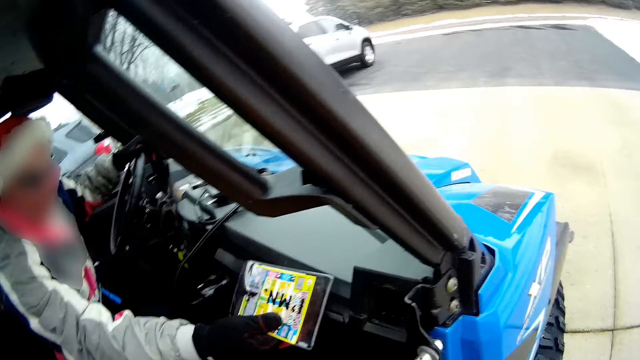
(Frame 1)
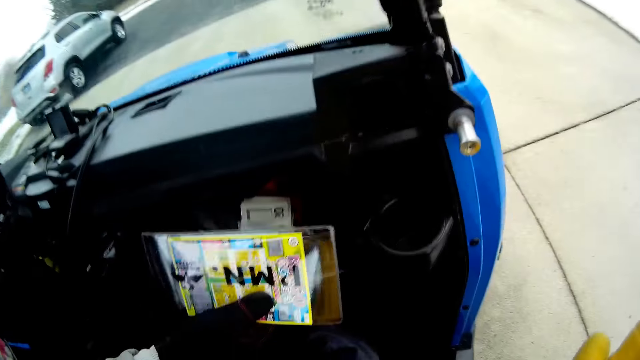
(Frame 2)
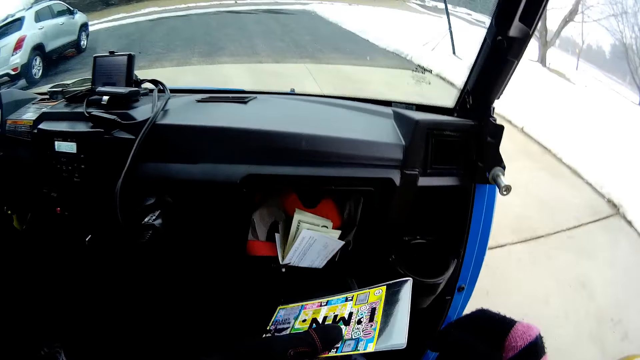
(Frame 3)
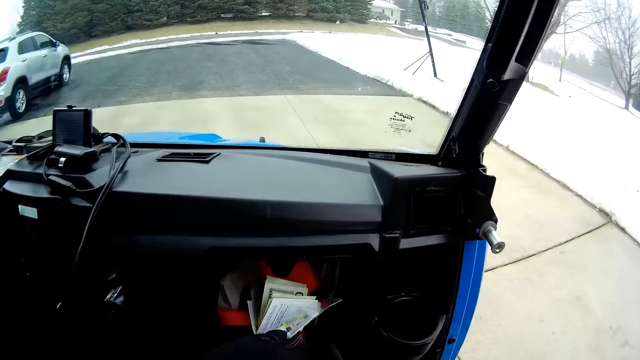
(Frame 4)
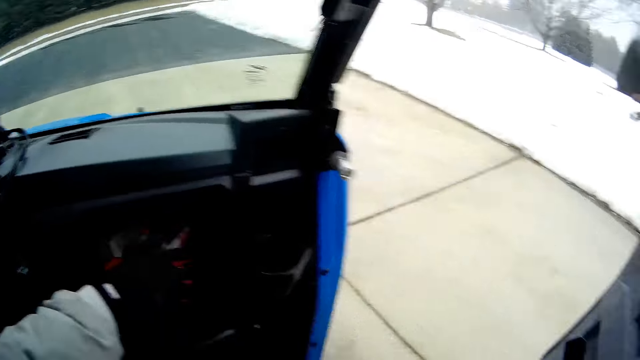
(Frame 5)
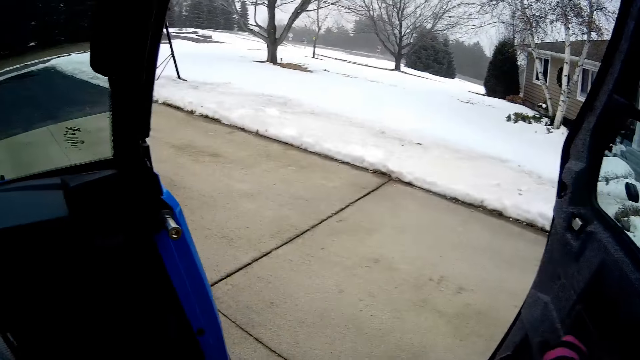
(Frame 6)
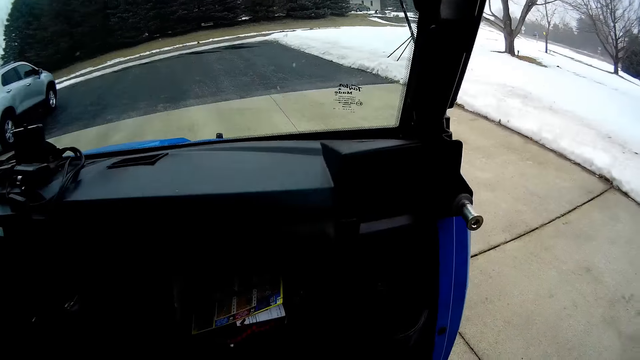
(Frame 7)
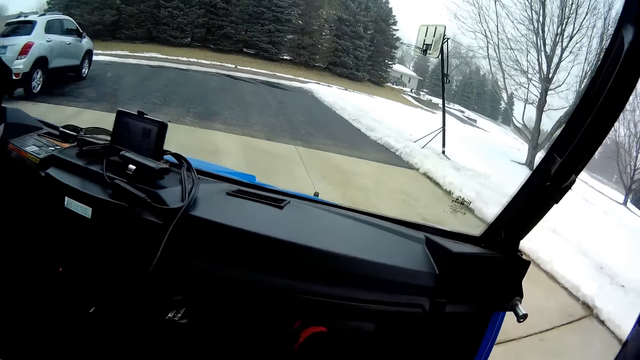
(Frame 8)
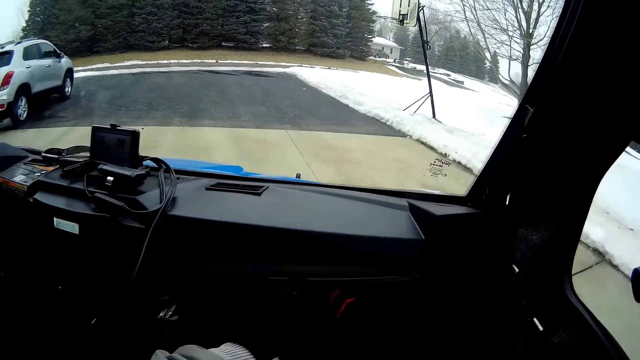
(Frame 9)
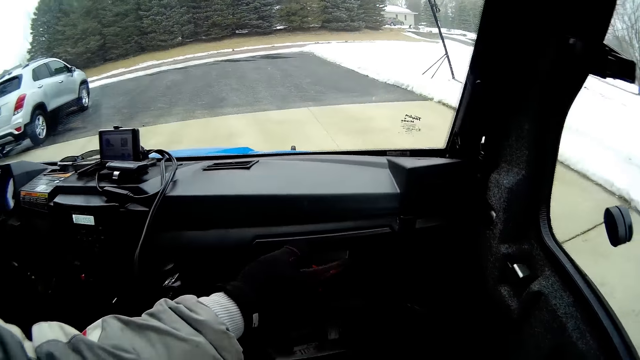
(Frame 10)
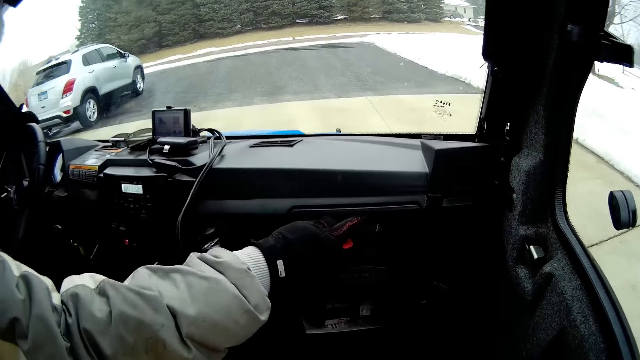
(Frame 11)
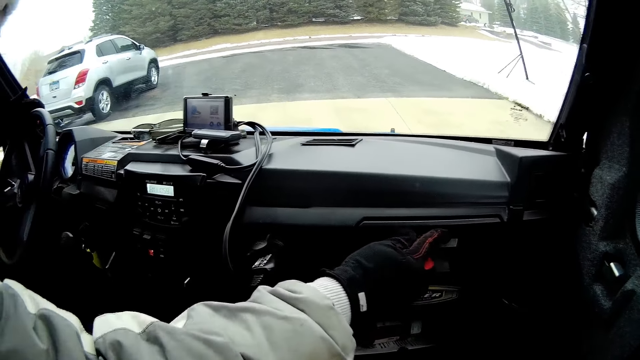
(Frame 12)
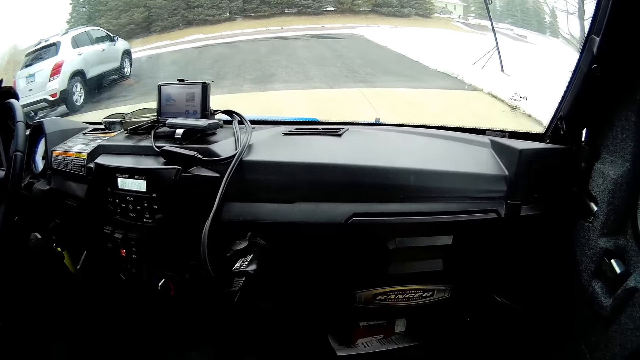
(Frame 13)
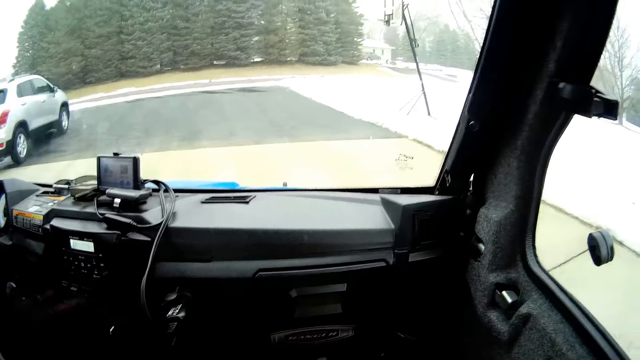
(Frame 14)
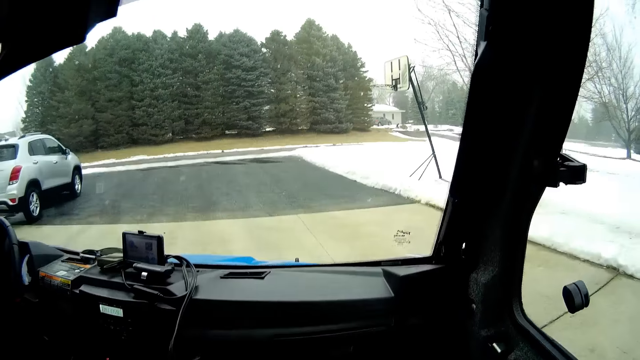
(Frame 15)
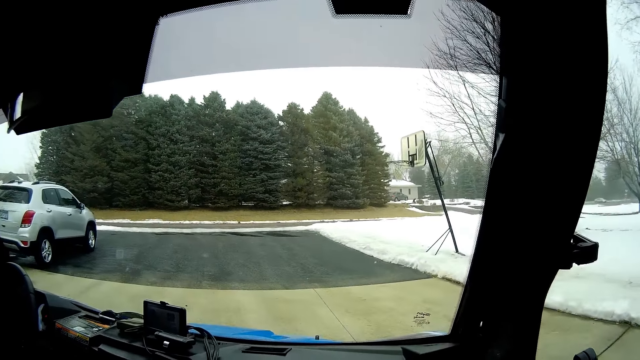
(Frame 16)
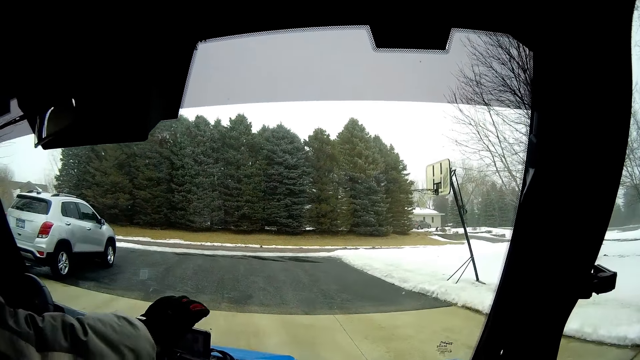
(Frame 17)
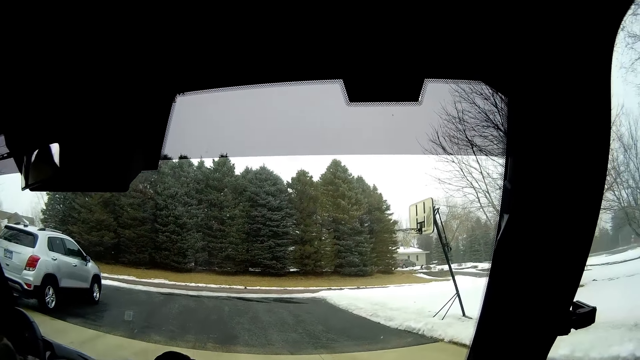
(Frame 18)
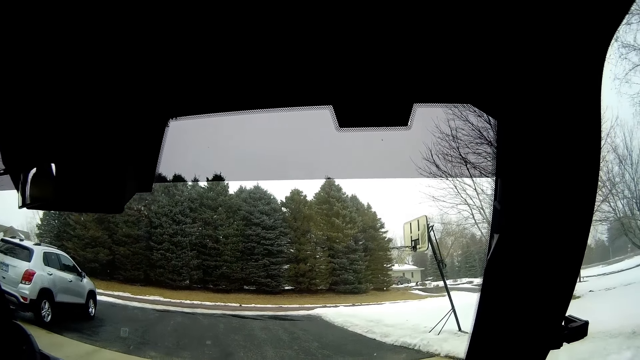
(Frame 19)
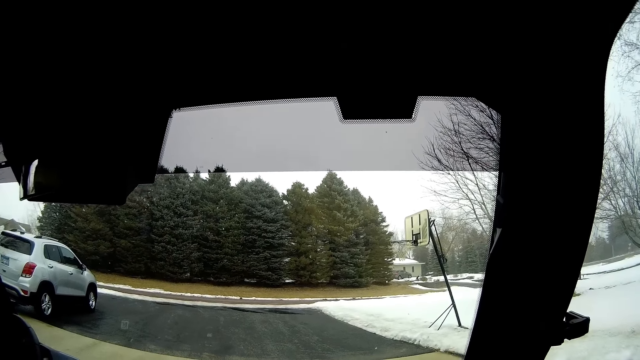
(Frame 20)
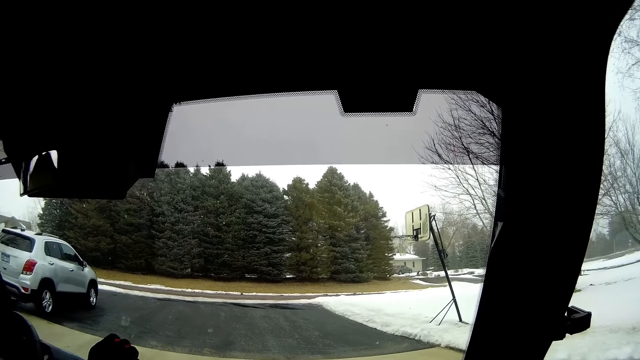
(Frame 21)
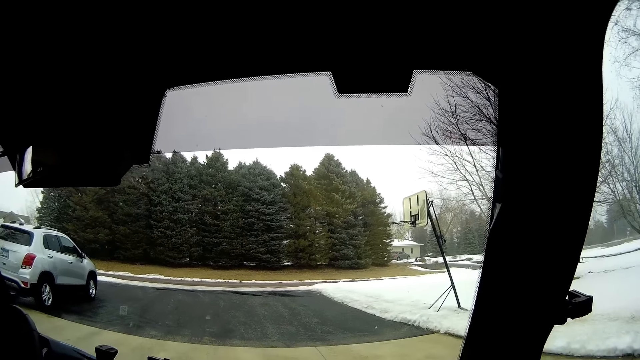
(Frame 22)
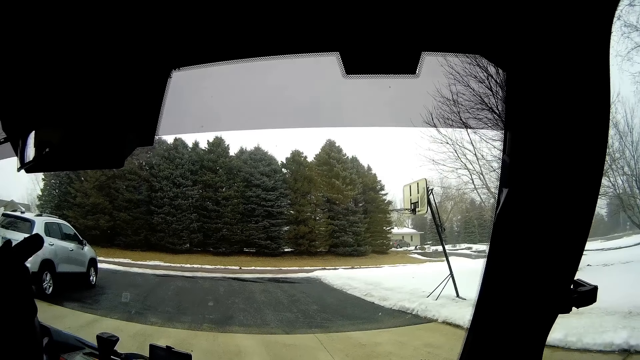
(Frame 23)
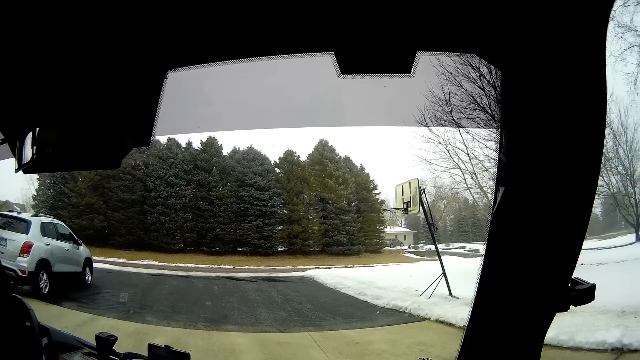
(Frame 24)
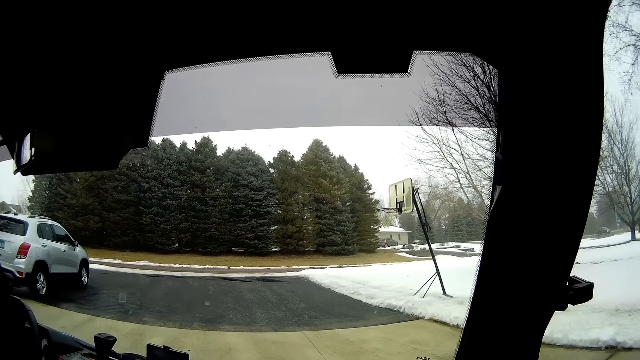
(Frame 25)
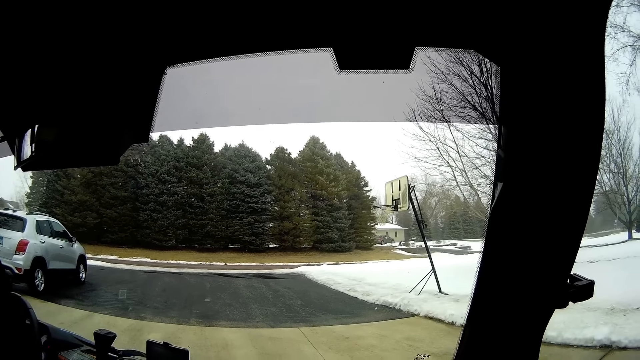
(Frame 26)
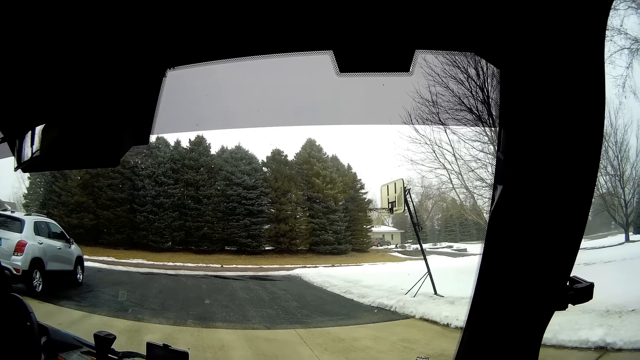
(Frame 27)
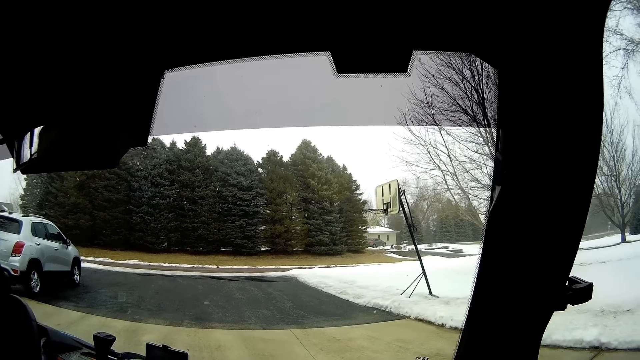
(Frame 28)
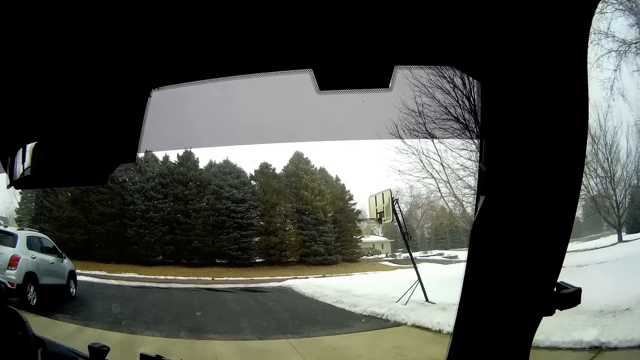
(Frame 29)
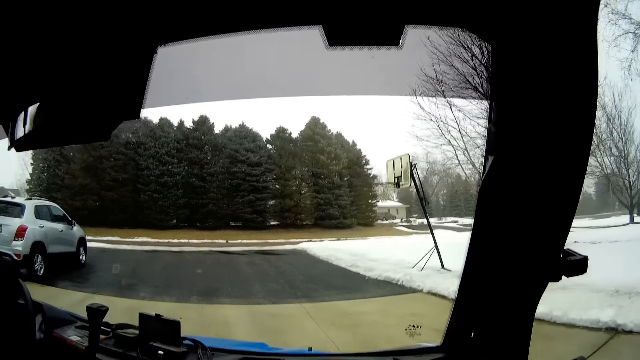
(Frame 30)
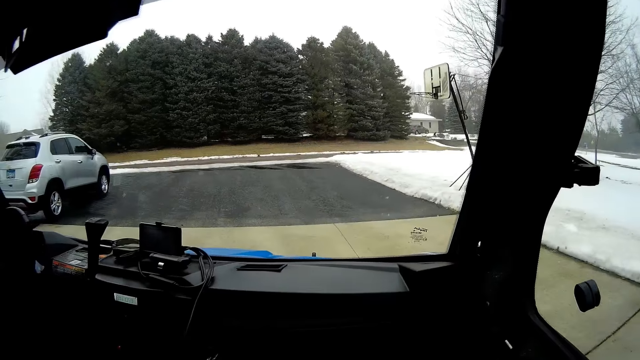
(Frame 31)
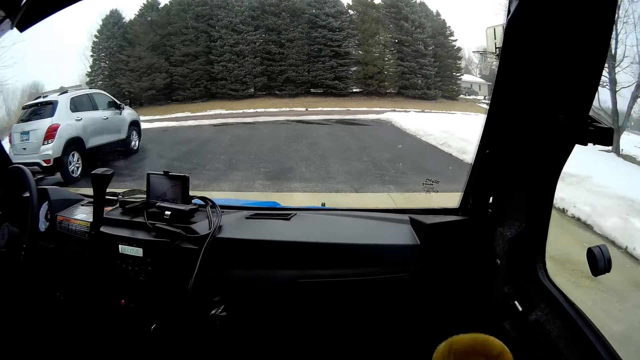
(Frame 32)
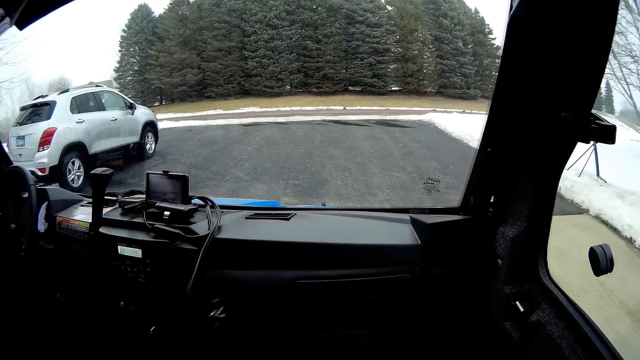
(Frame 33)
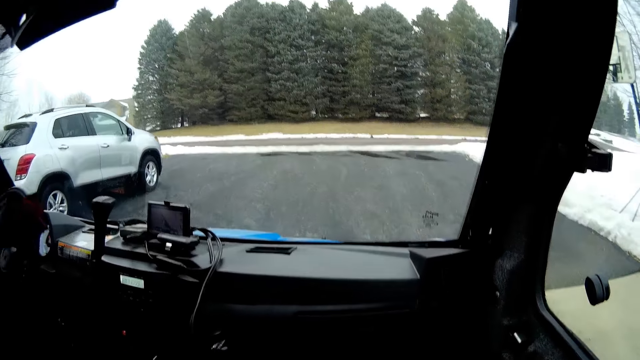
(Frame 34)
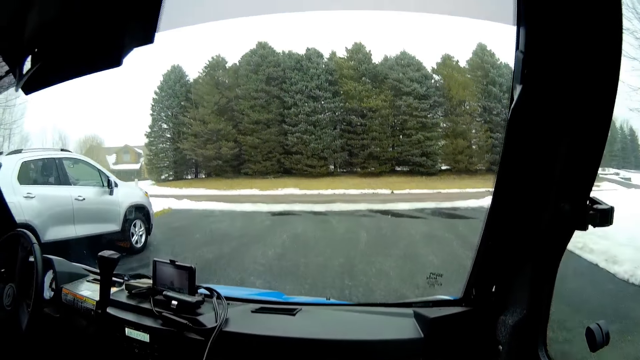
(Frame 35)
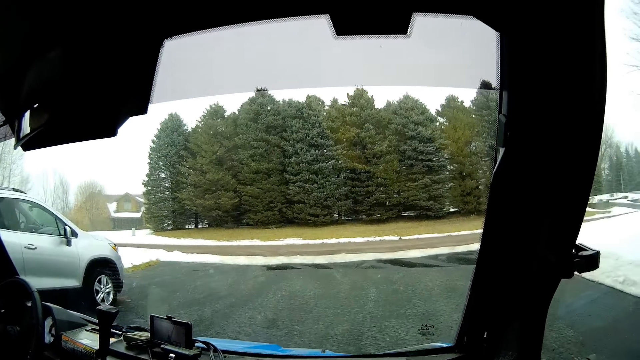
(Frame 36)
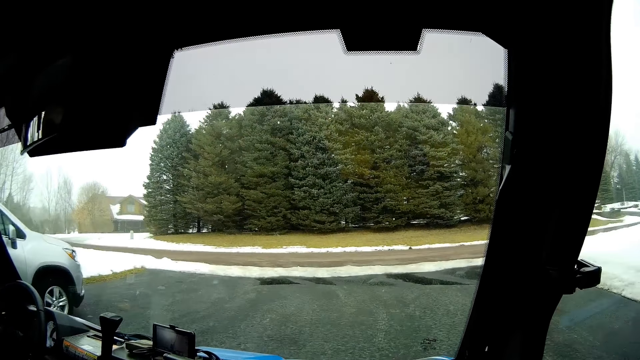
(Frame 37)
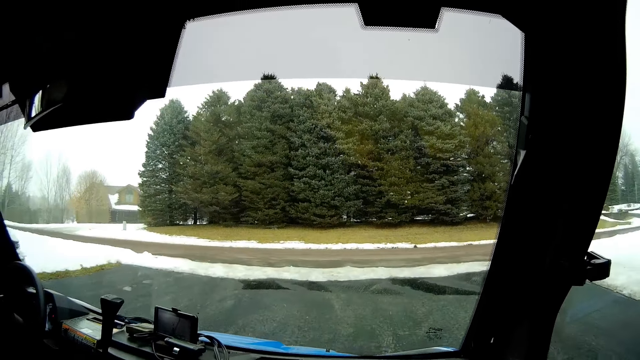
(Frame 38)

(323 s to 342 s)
The man holds the card in his right hand. The camera wearer enters the electric golf cart. The man opens a glove compartment in the electric golf cart with his right hand. The man puts the card into the glove compartment in the electric golf cart with his right hand. The man closes the glove compartment in the electric golf cart with his right hand. The camera wearer closes the electric golf cart door with his right hand. The man presses the glove compartment in the electric golf cart with his right hand. The man presses the glove compartment again. The man places his right hand on a monitor or signal indicator. The man gesticulates with his right hand. The man points with his right finger. The man drives towards a snow road with both hands.

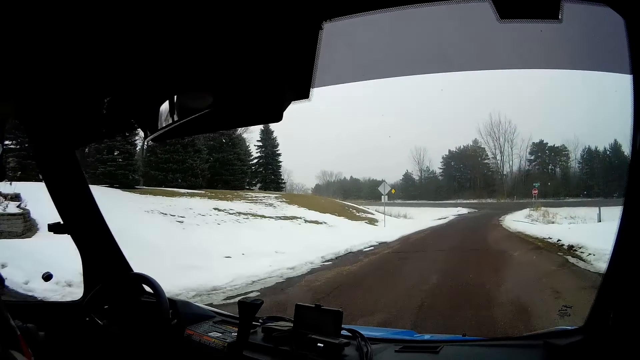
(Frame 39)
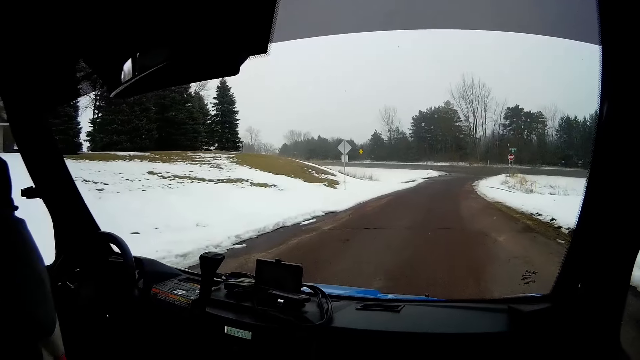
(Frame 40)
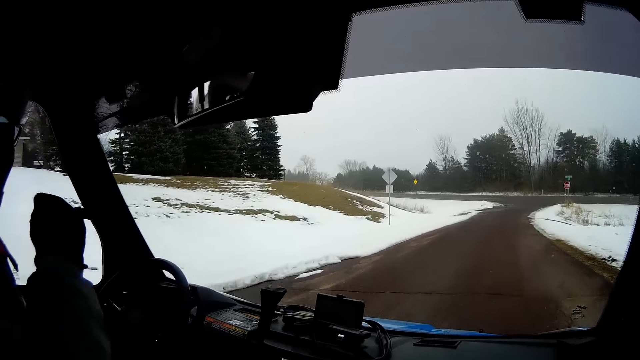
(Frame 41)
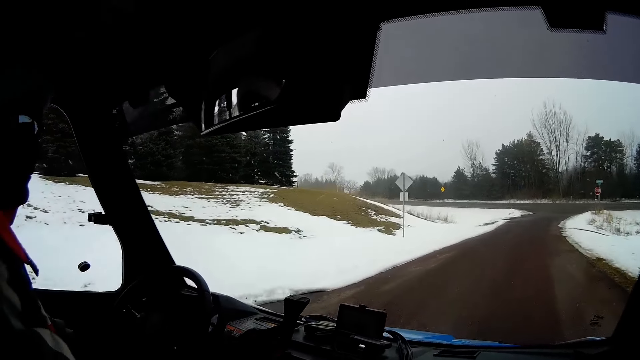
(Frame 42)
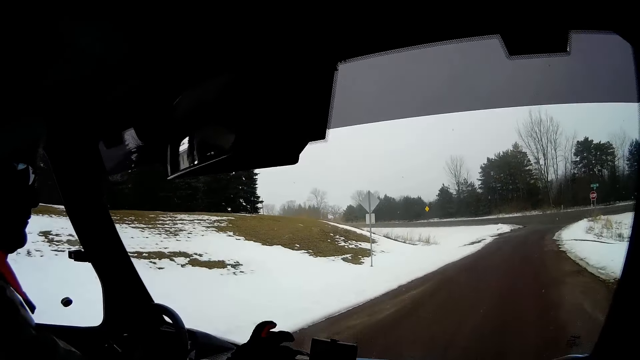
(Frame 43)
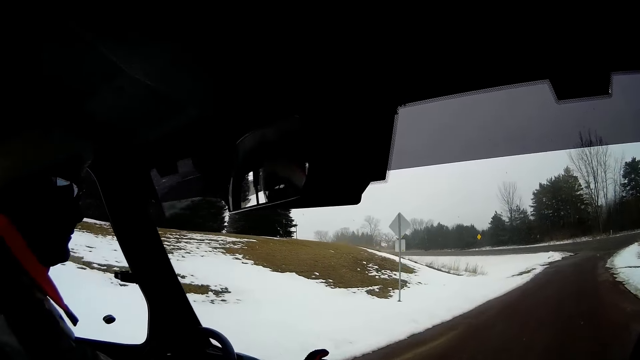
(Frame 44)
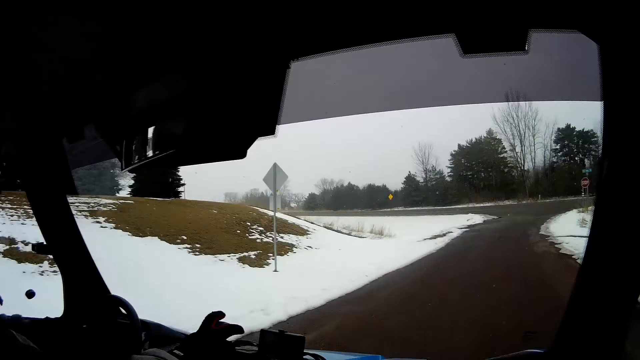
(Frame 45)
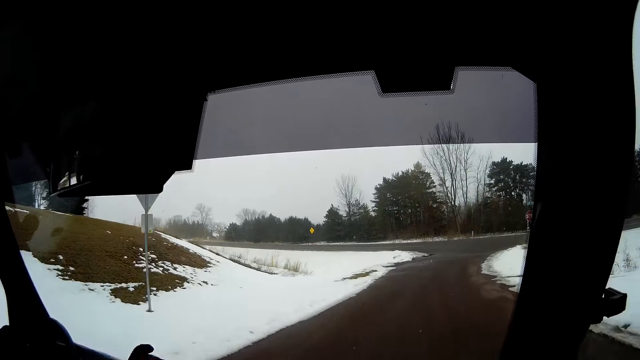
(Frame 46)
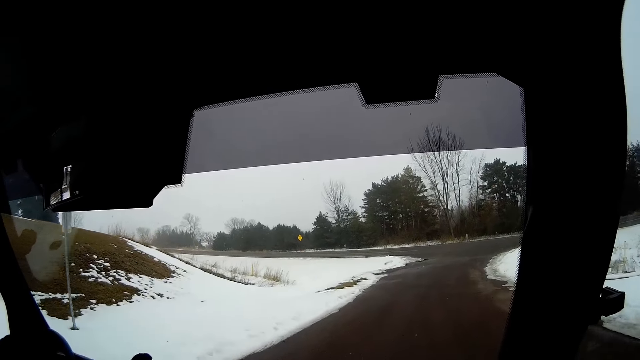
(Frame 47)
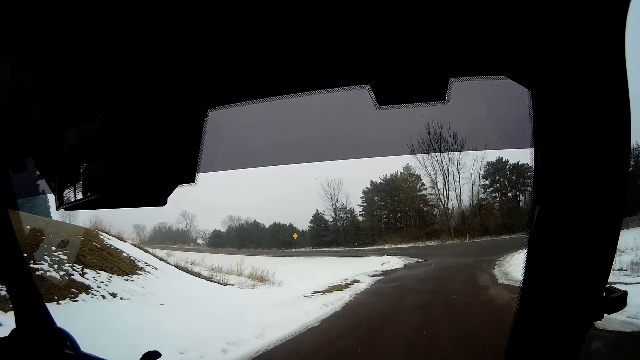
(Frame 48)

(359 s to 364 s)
The man touches his face with his right hand.
